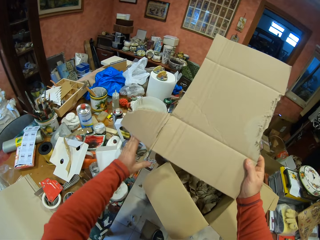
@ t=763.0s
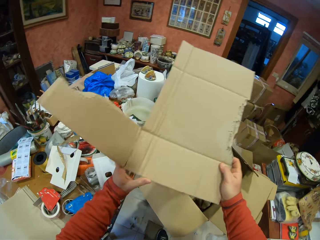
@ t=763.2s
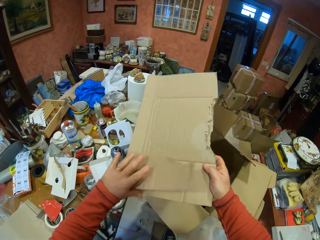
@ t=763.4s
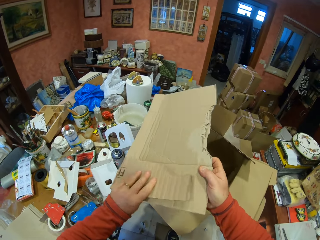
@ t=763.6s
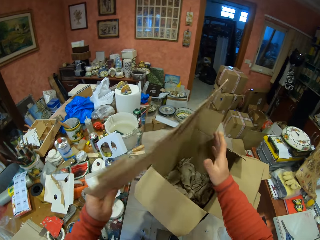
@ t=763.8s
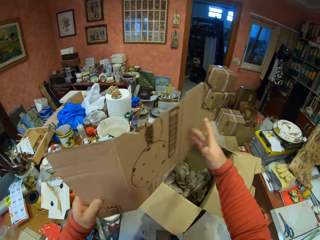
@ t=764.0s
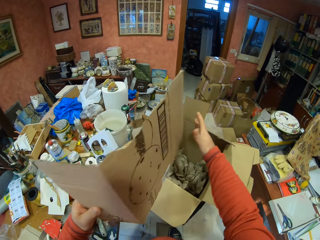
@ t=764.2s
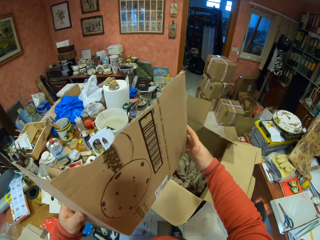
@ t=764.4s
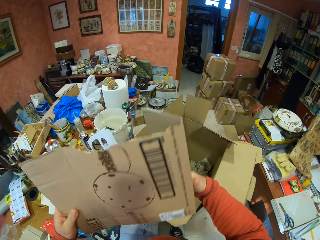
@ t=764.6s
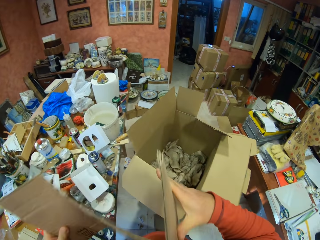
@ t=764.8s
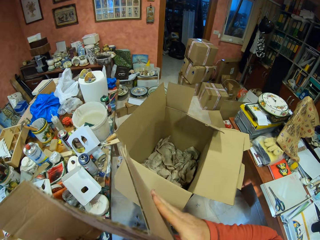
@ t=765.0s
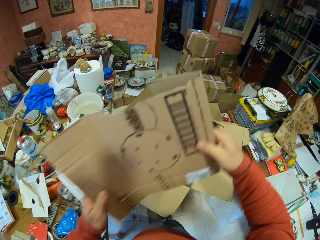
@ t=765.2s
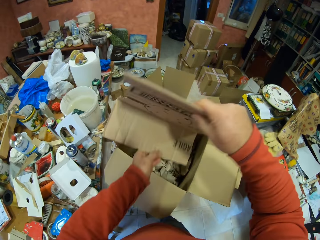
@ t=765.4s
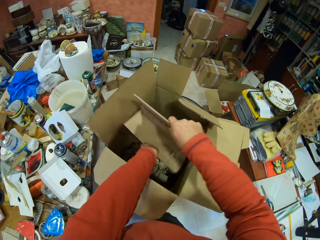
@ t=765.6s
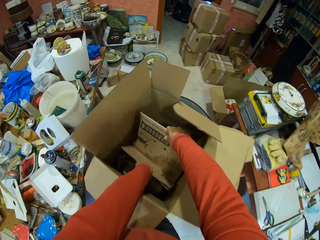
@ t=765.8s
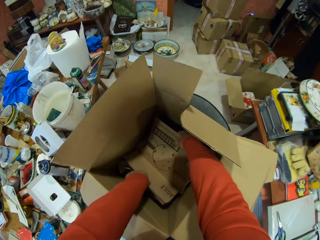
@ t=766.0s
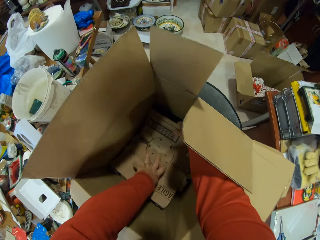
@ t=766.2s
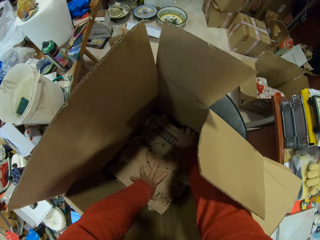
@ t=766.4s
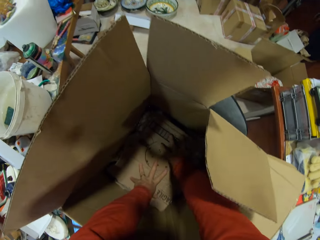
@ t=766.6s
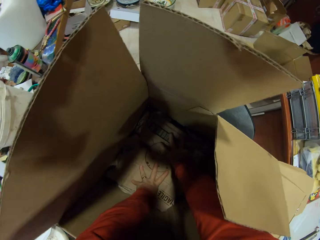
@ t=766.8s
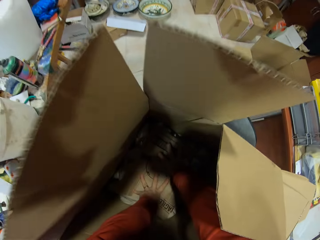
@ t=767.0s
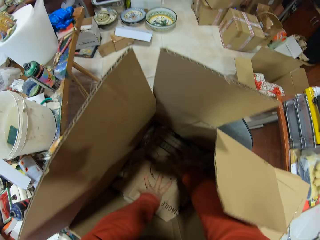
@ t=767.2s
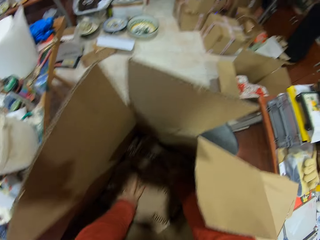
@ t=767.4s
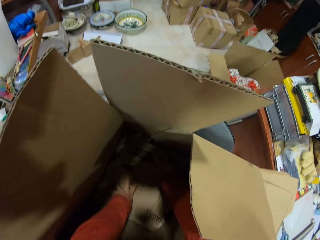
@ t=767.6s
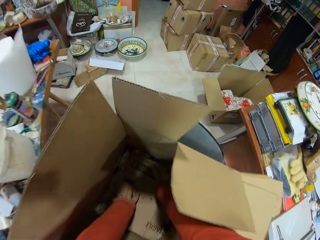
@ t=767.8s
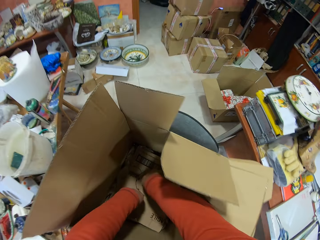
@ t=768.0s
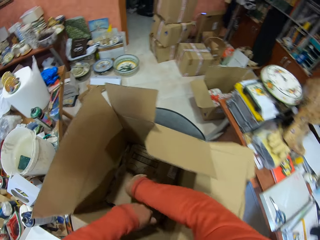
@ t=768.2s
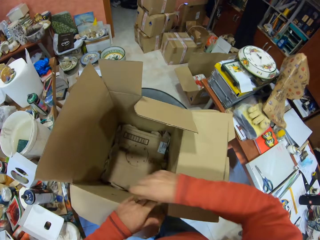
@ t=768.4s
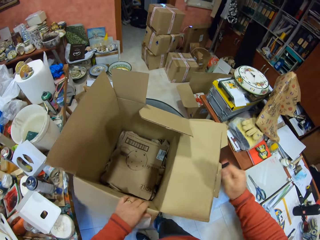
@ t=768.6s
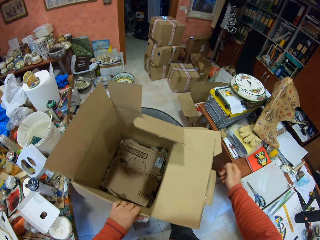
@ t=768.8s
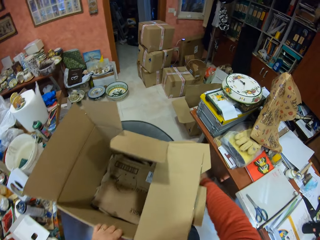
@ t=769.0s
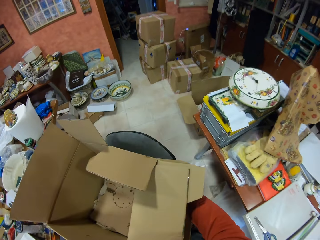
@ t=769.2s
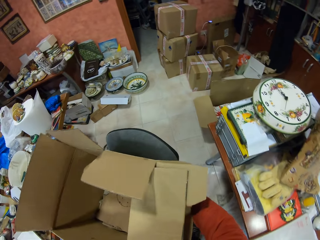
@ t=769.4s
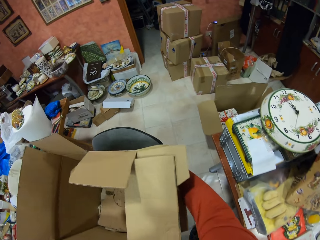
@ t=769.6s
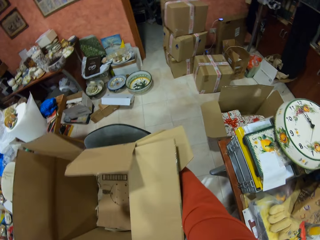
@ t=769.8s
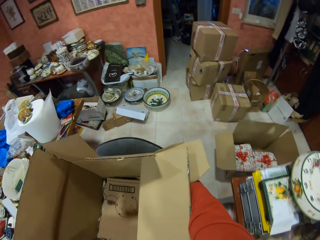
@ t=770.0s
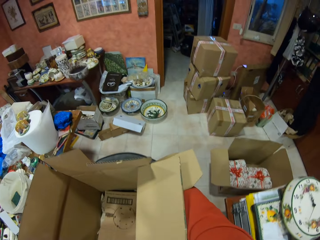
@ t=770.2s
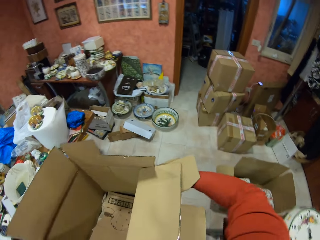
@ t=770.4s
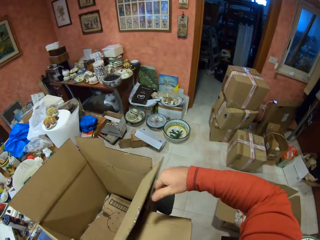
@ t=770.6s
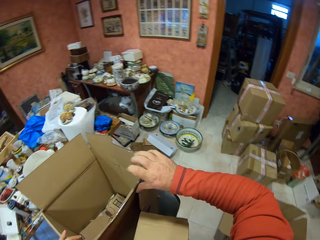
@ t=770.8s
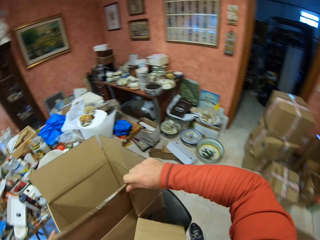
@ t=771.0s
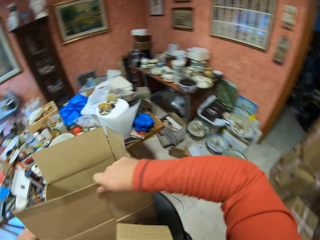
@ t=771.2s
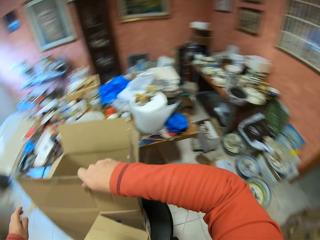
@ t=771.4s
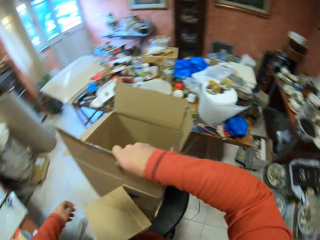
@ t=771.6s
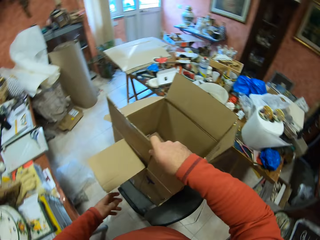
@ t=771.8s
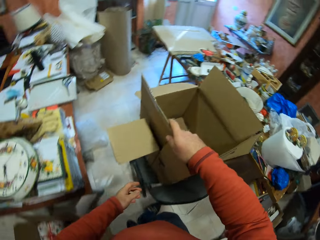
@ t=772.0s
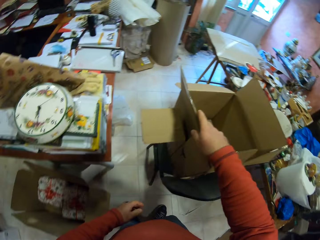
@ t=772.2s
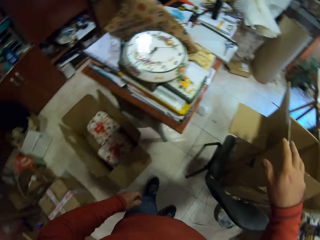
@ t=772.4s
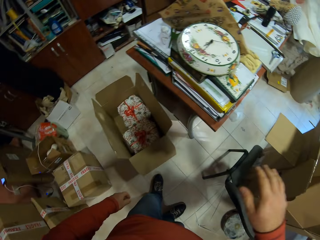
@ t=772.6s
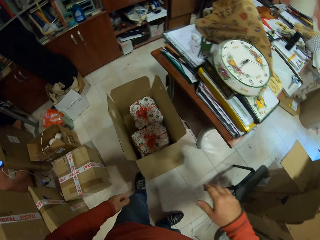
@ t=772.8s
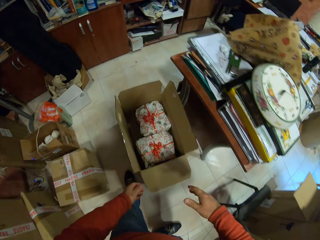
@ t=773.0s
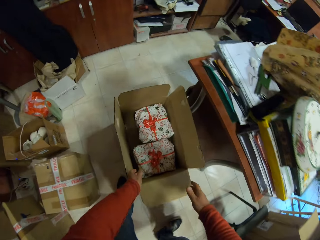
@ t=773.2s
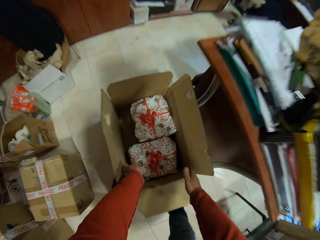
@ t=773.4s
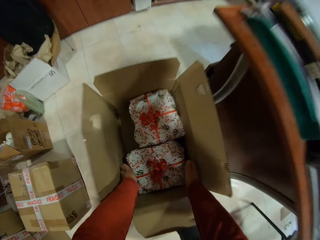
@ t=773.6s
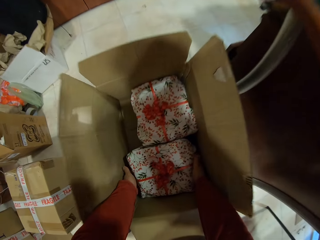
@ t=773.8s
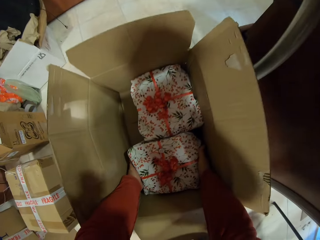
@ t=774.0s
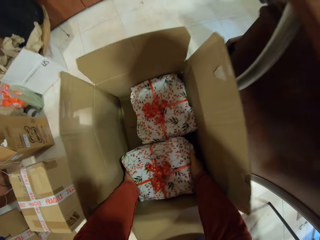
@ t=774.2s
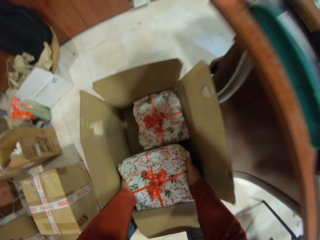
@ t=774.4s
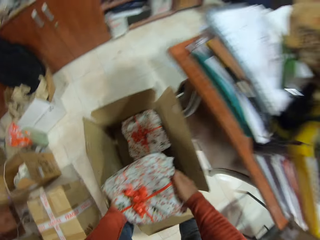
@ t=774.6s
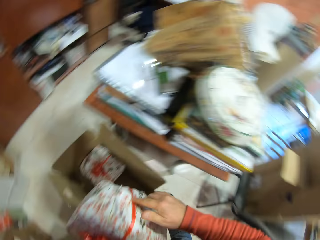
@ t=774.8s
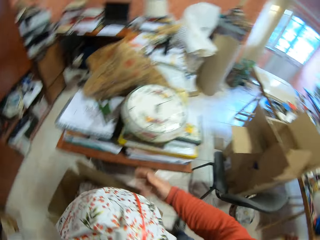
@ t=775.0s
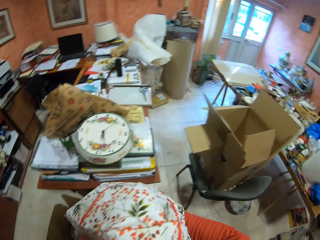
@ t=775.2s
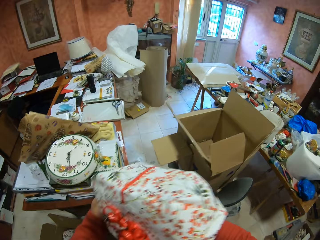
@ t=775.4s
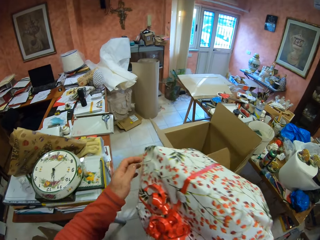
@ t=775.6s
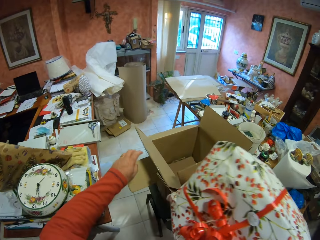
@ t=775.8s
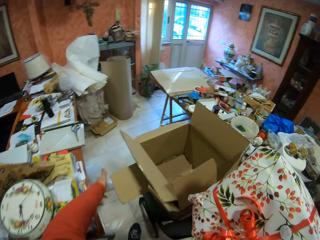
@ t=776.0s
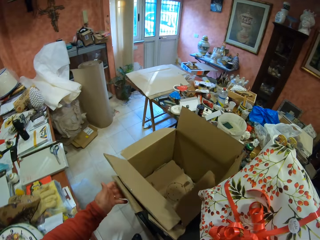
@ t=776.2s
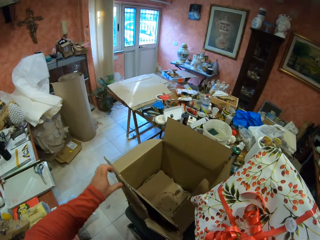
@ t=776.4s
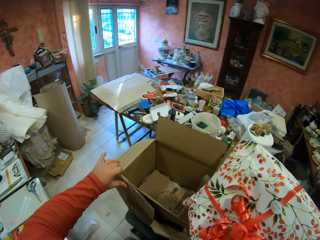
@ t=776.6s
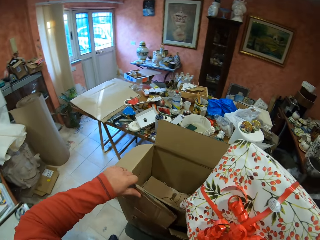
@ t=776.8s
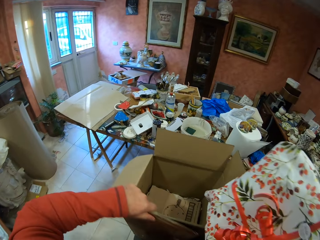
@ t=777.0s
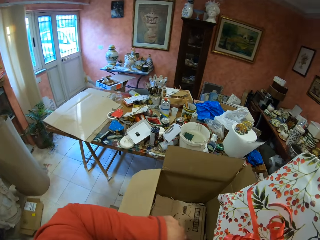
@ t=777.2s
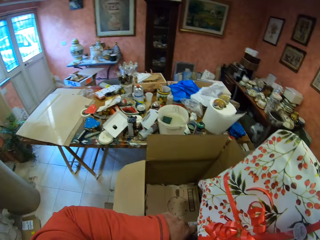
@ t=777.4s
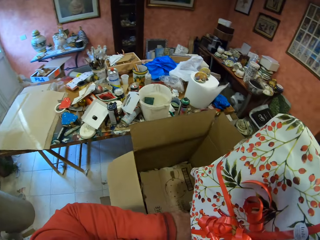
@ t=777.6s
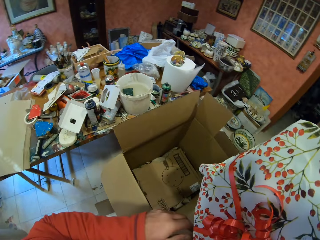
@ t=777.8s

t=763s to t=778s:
The camera wearer folds the piece of carton box. They place the folded piece of carton box in the carton box. They press the folded piece of carton box with both hands. They push the chair. They walk around the room. They pick up the wrapped gift in the box. They walk around the room.

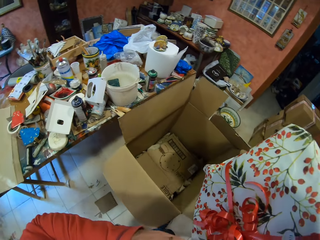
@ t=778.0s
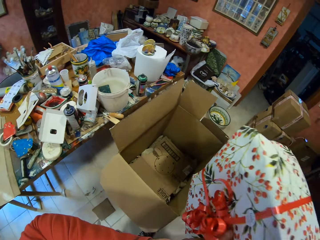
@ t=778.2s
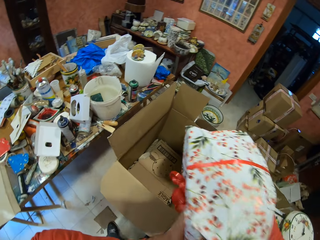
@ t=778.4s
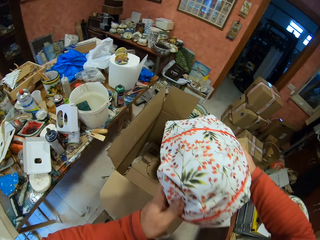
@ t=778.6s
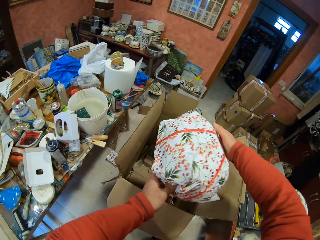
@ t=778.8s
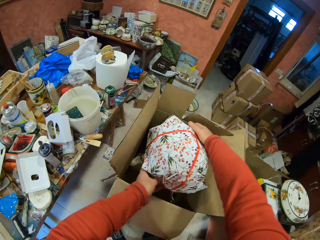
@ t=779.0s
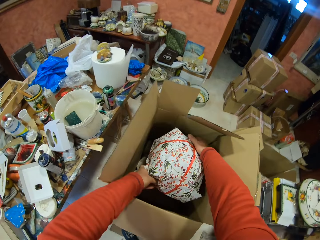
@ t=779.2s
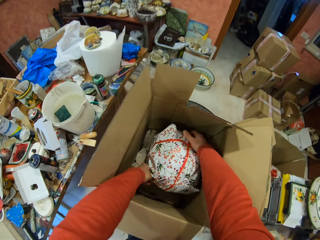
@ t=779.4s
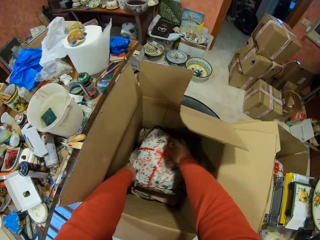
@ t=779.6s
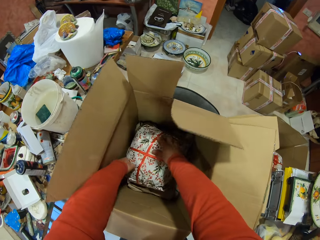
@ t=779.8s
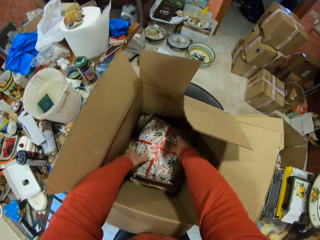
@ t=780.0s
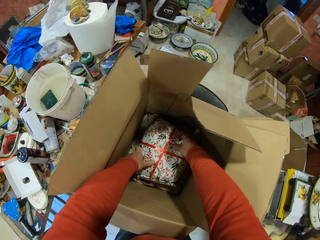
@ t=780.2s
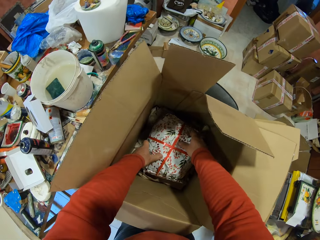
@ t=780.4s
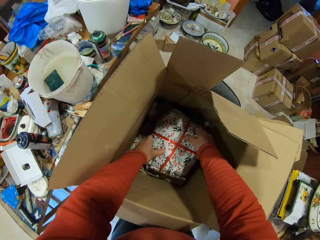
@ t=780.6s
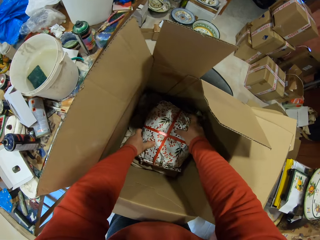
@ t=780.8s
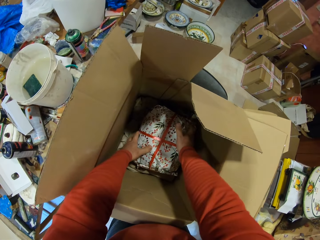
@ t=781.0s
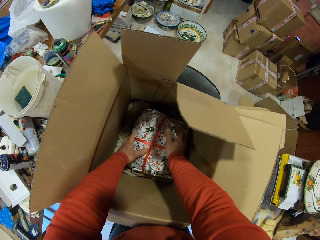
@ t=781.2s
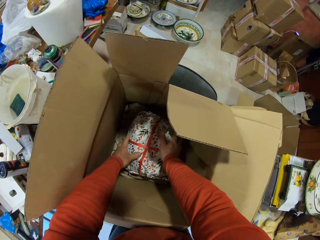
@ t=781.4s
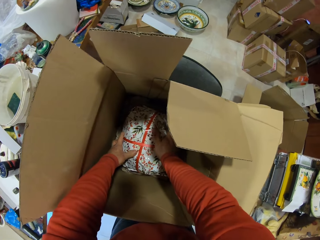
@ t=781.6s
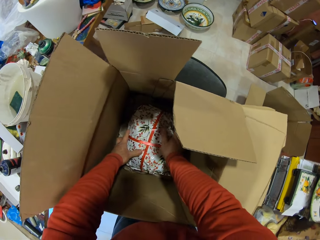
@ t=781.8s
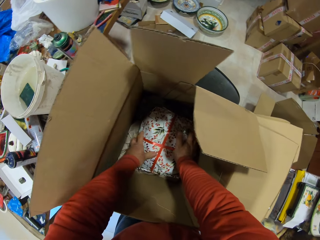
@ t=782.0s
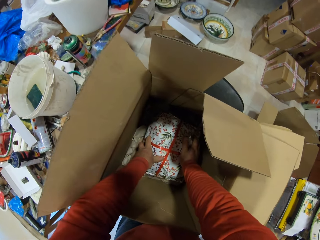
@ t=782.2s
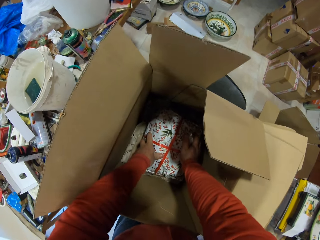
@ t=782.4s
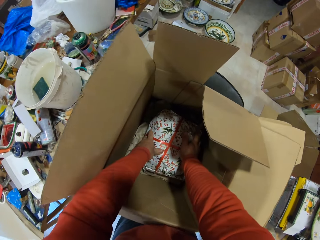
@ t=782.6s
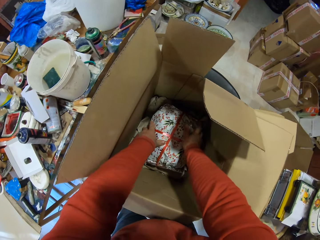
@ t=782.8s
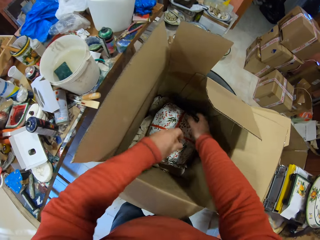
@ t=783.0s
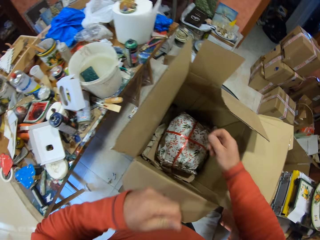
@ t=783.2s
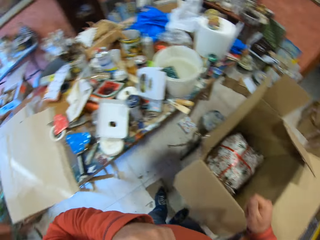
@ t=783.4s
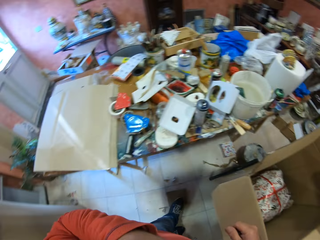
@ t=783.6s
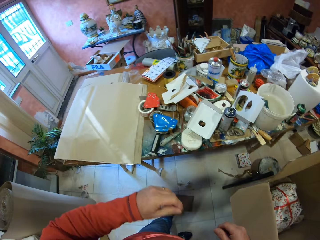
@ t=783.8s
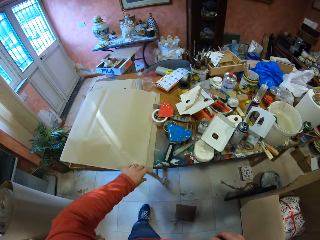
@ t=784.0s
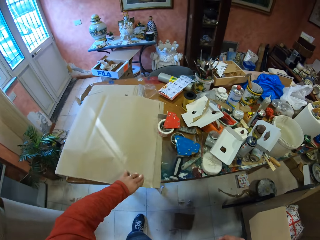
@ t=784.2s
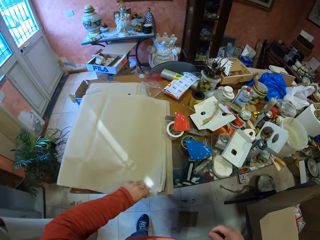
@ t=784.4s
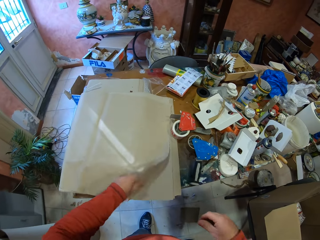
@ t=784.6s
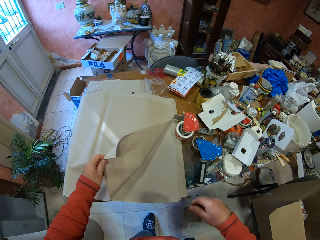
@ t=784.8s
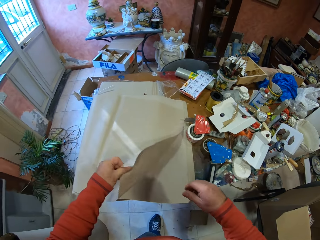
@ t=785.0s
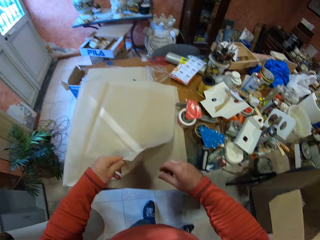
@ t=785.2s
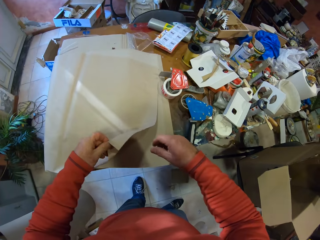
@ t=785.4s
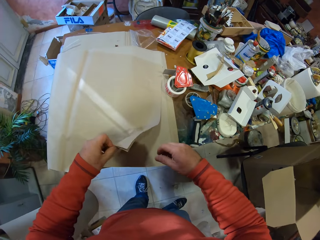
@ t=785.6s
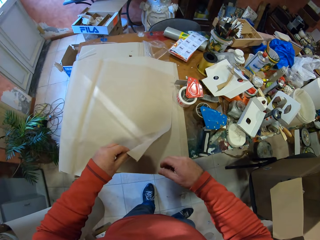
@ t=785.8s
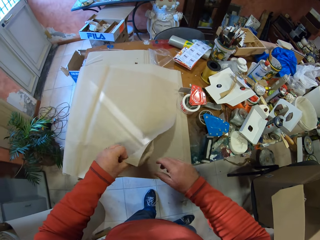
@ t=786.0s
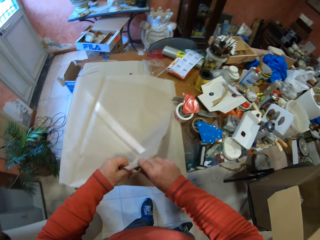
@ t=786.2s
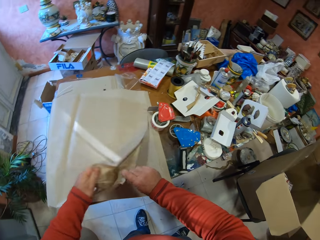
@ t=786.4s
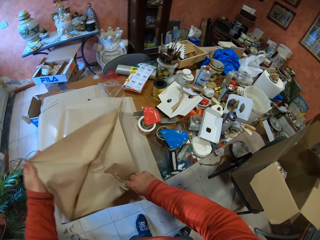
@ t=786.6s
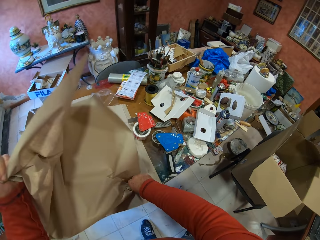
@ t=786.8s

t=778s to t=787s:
The camera wearer puts the wrapped gift in the carton box. They pick up a paper from the table.
